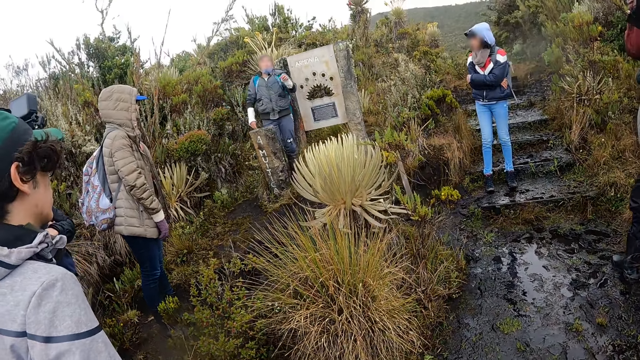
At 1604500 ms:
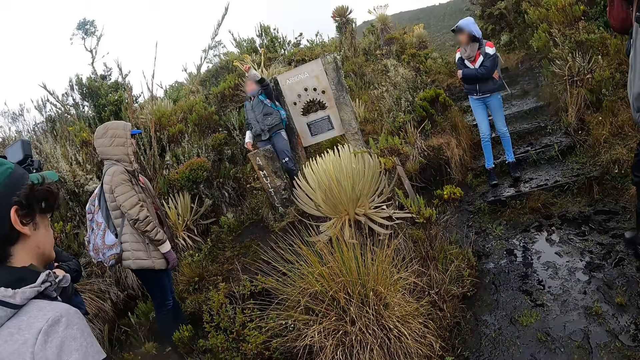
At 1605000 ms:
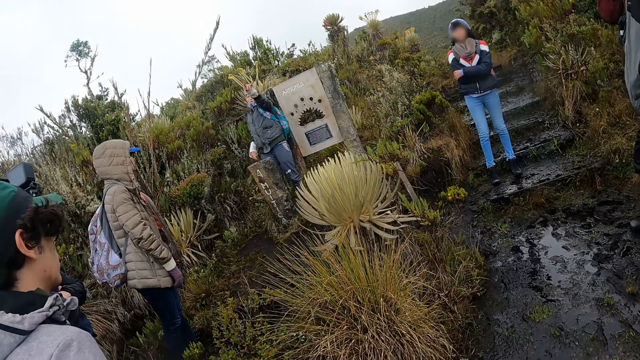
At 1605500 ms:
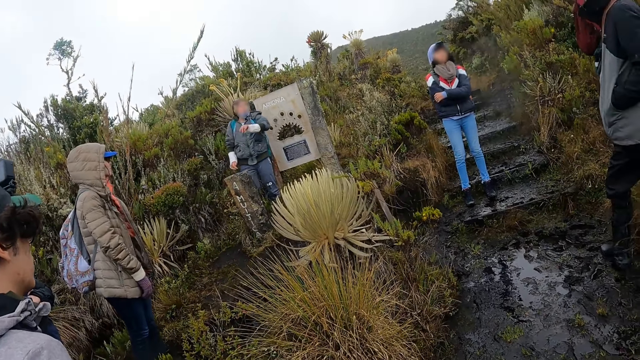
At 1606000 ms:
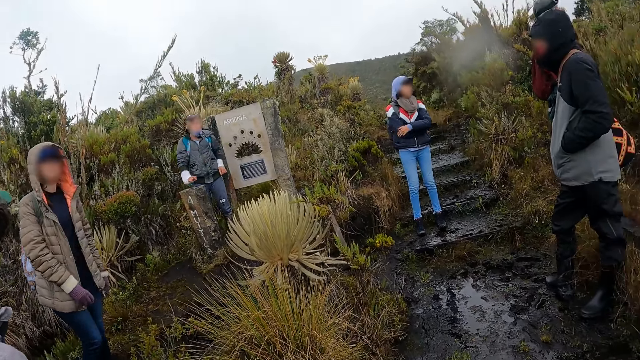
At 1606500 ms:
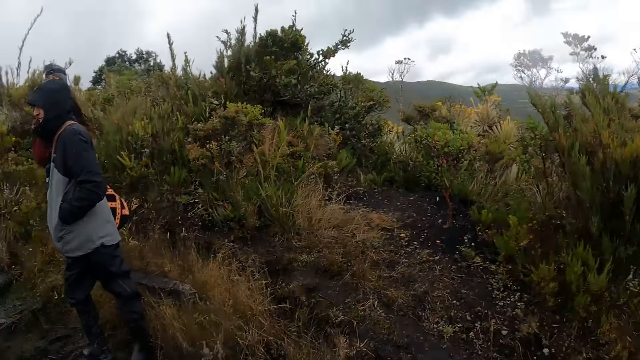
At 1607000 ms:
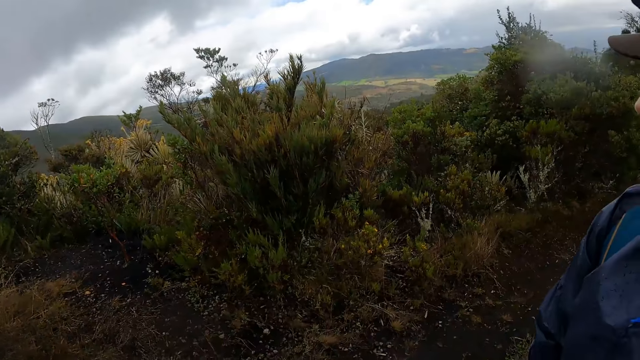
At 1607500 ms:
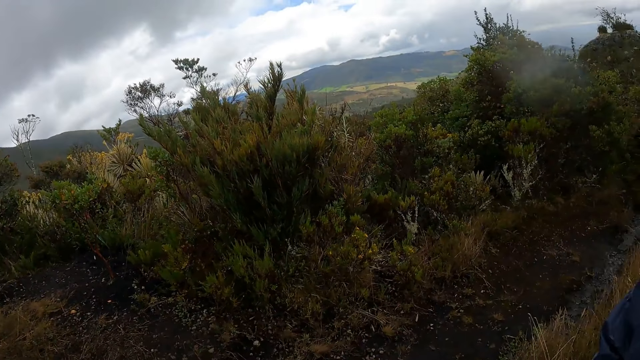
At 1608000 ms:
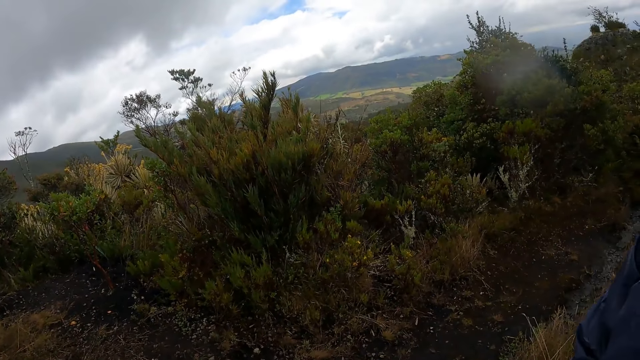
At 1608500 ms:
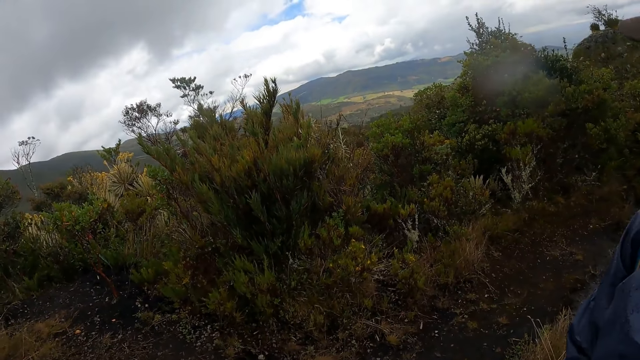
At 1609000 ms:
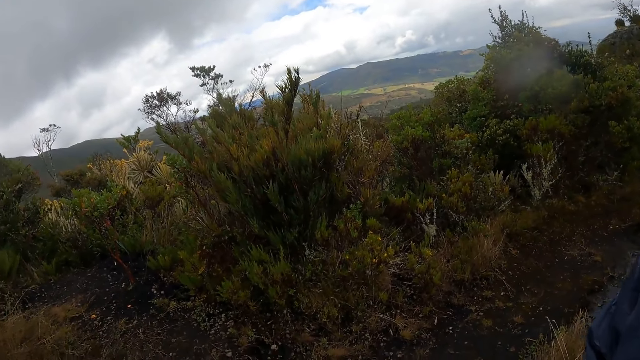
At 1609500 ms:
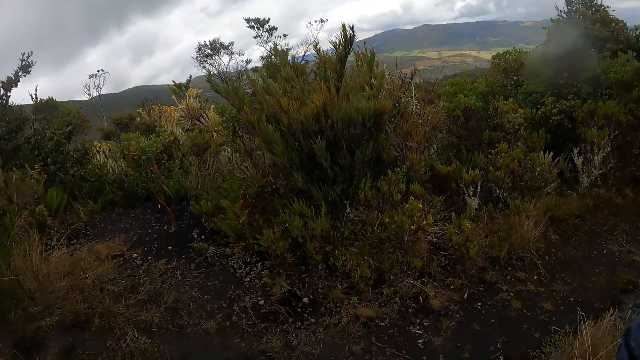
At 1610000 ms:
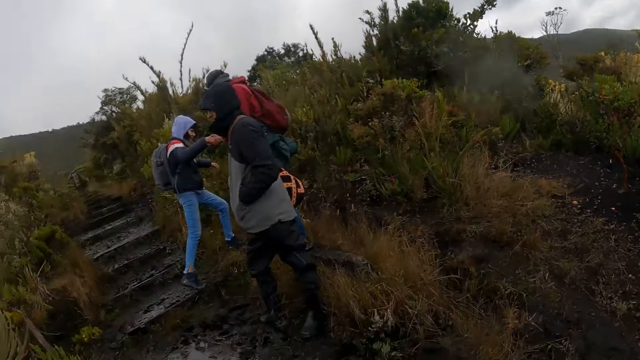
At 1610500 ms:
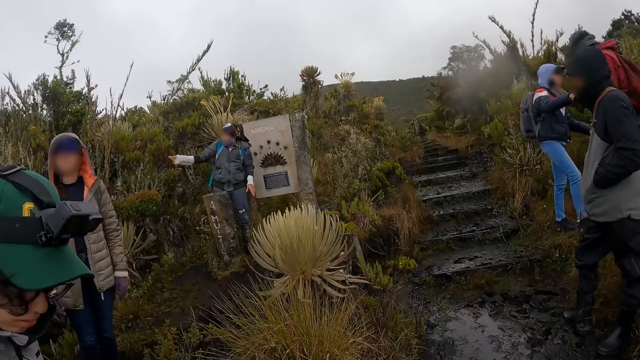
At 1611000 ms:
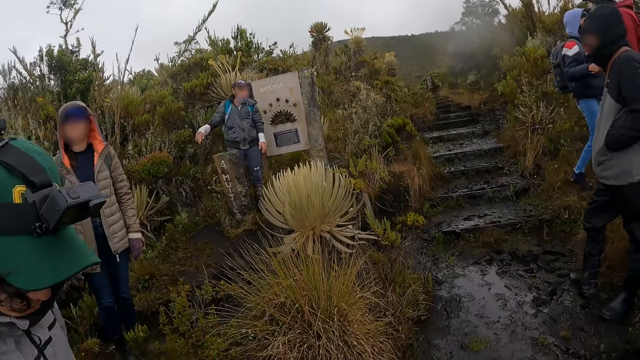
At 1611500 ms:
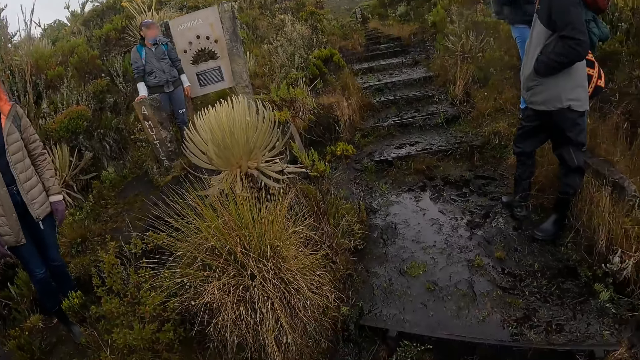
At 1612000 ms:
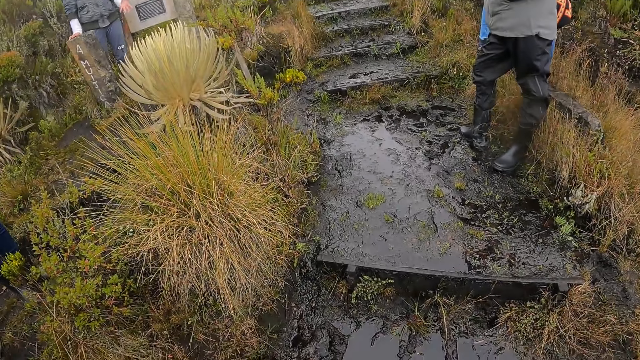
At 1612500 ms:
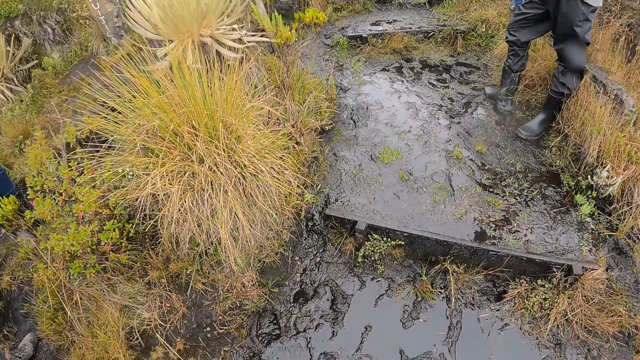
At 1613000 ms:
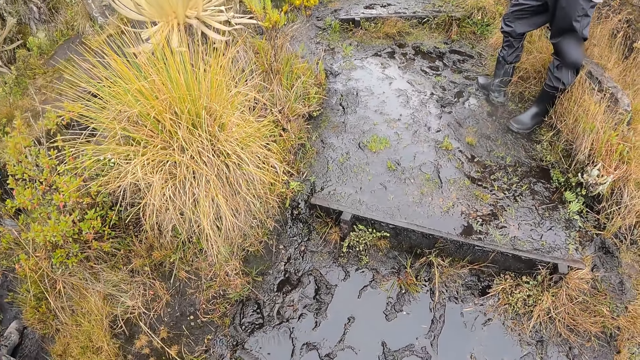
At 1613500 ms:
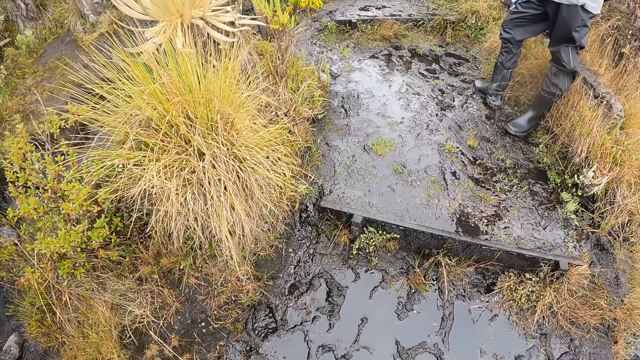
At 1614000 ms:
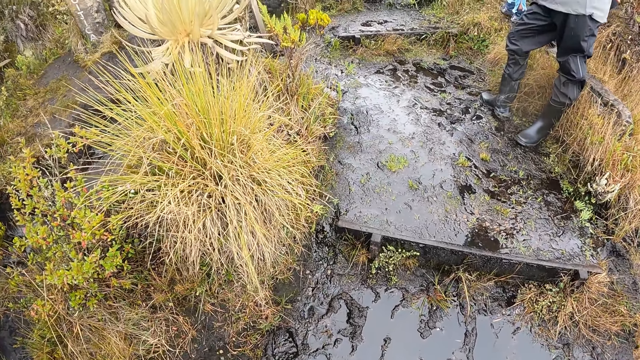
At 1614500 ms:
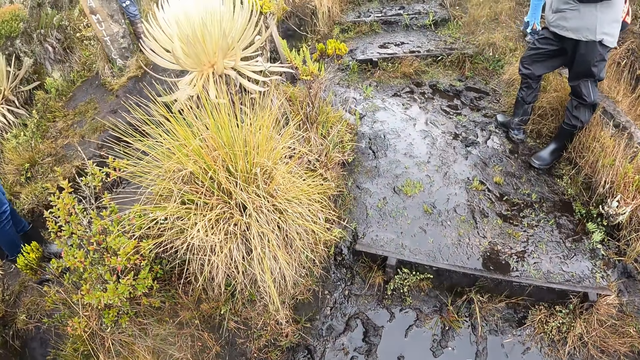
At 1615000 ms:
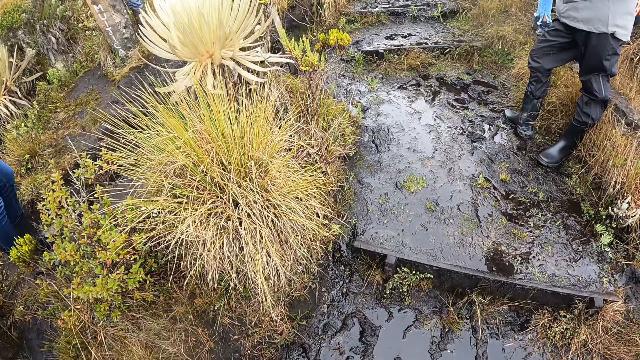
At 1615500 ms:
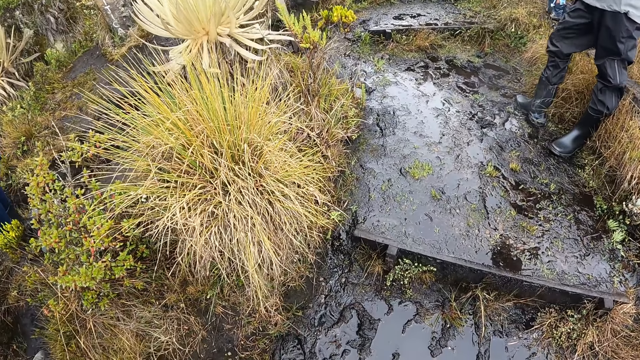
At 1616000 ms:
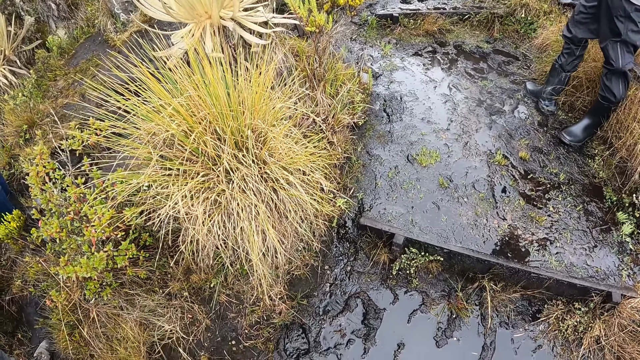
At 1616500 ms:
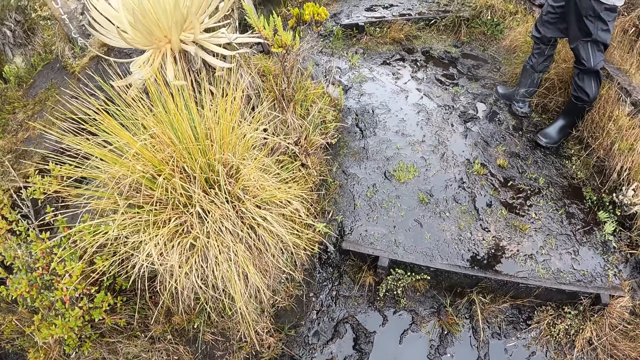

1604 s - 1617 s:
A man interacts with men and women. The camera wearer looks around. They look around again. The man moves his hand. The man interacts with men and women.

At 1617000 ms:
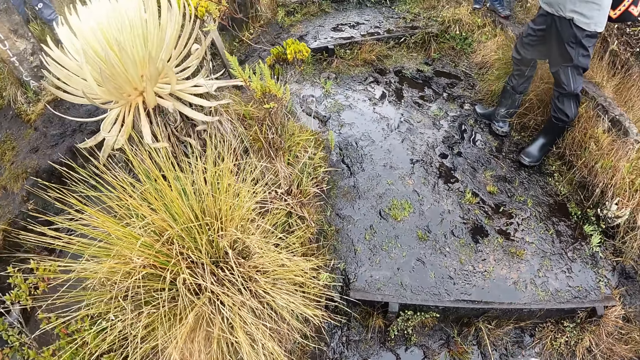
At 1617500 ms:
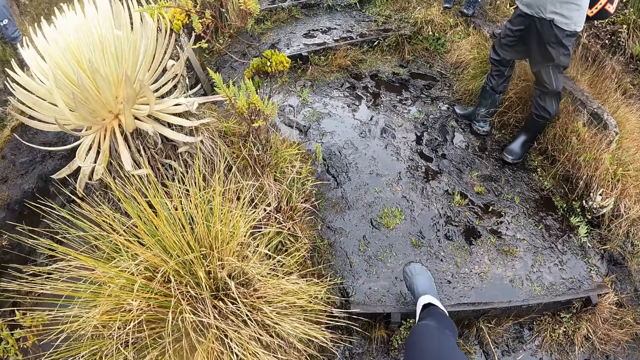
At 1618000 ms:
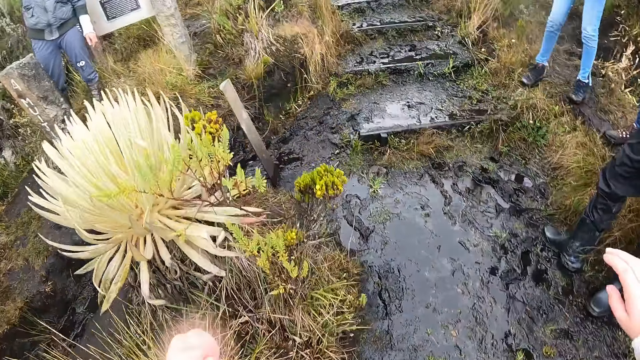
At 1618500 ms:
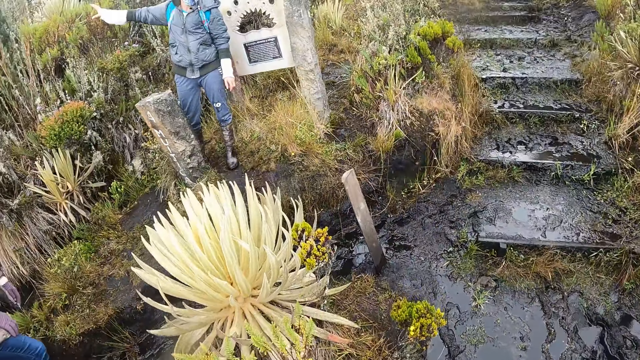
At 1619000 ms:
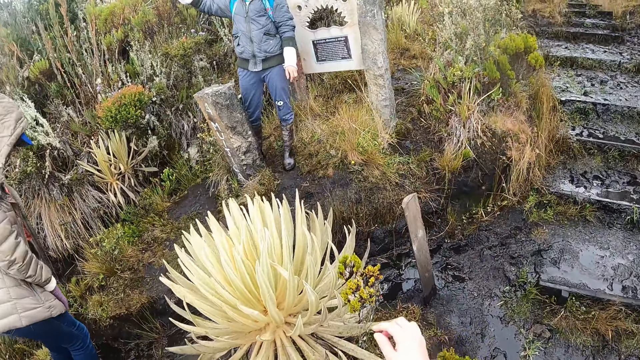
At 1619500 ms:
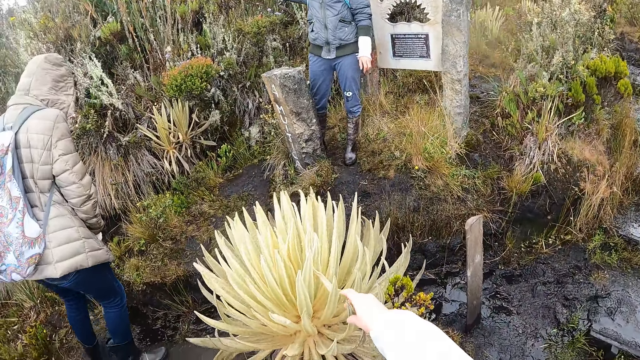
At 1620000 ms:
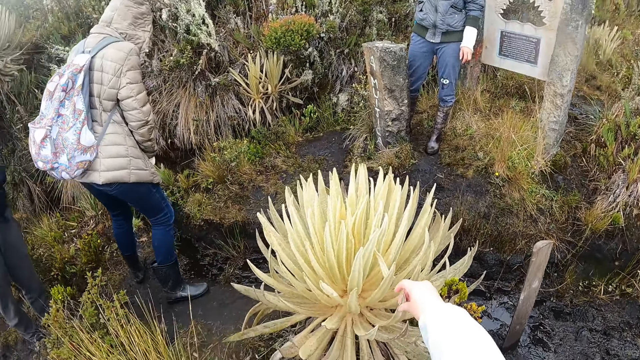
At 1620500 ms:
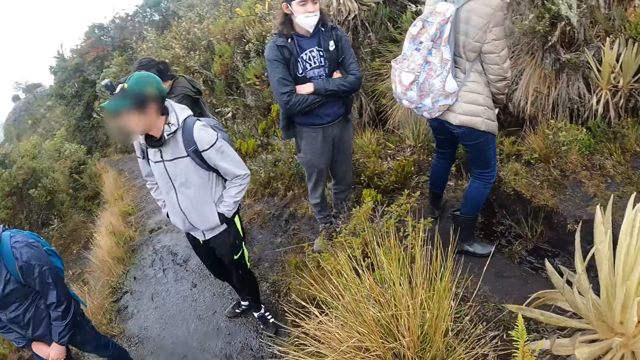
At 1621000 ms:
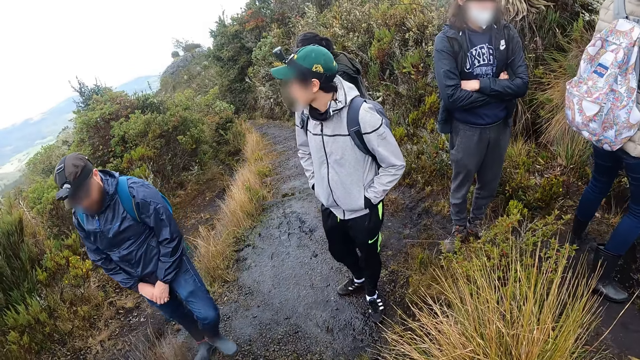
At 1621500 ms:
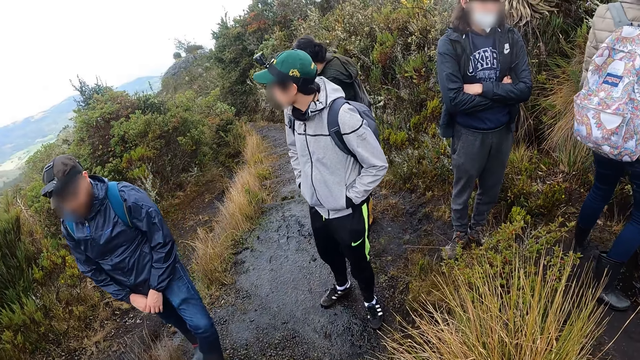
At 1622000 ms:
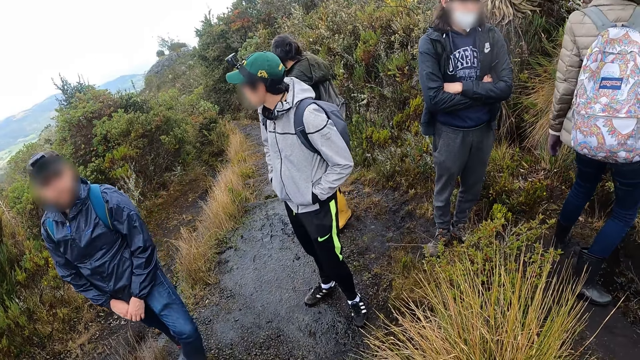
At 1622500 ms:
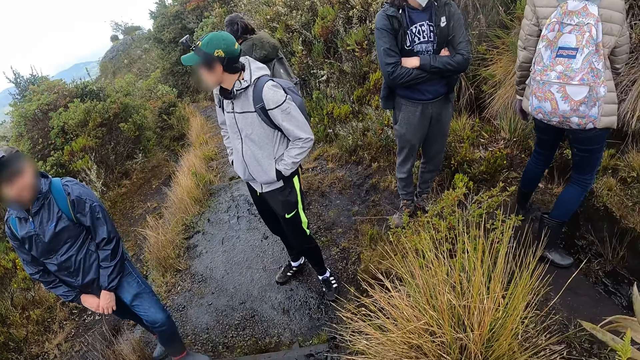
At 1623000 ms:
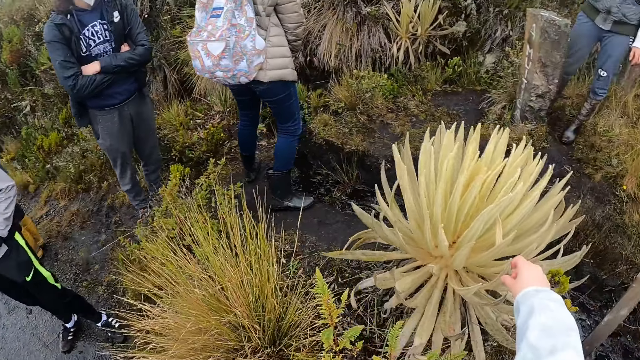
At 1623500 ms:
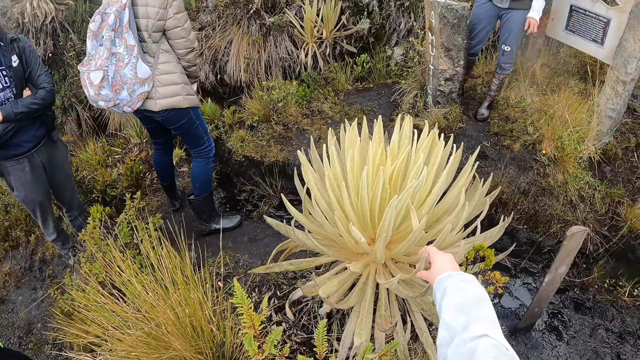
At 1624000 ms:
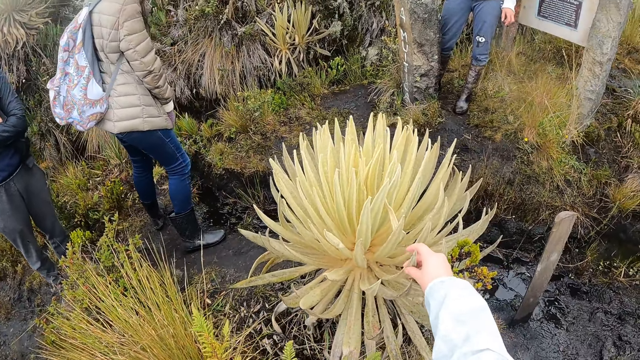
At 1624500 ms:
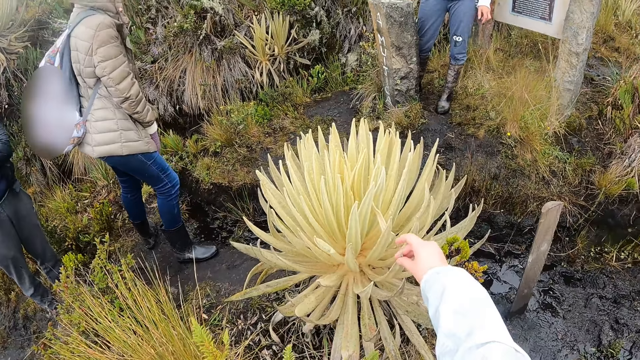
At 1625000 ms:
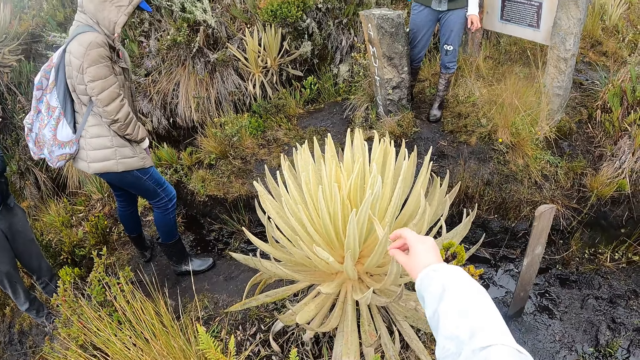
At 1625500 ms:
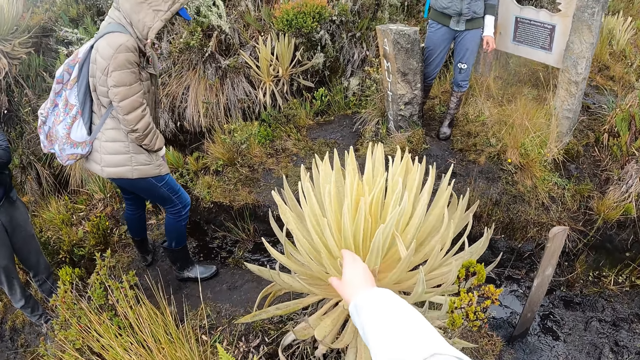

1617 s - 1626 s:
The camera wearer holds a plant with her right hand. She does something.
